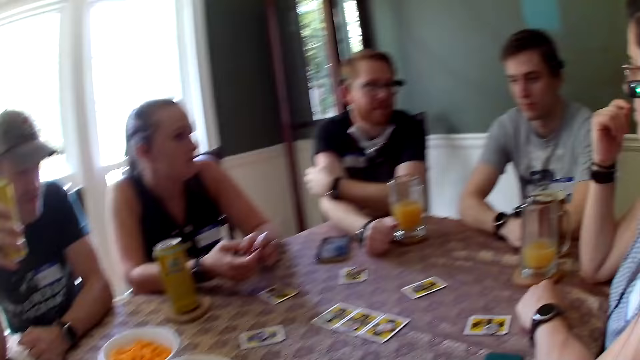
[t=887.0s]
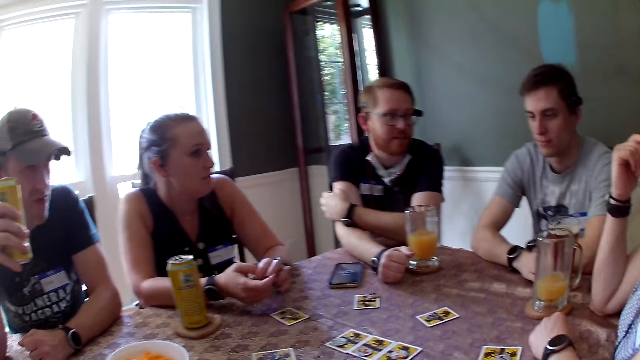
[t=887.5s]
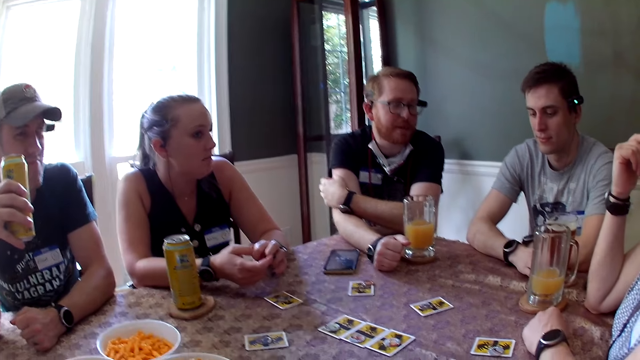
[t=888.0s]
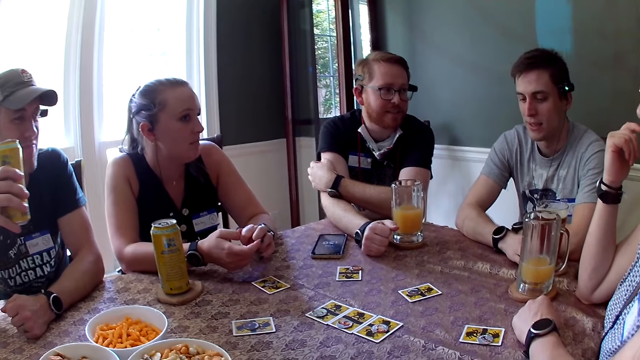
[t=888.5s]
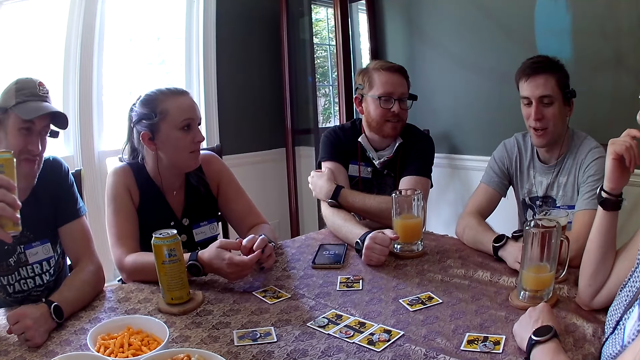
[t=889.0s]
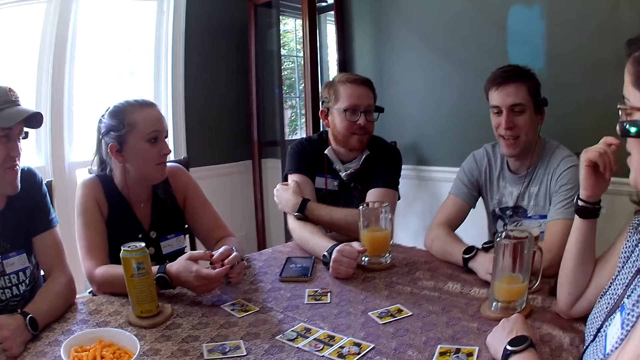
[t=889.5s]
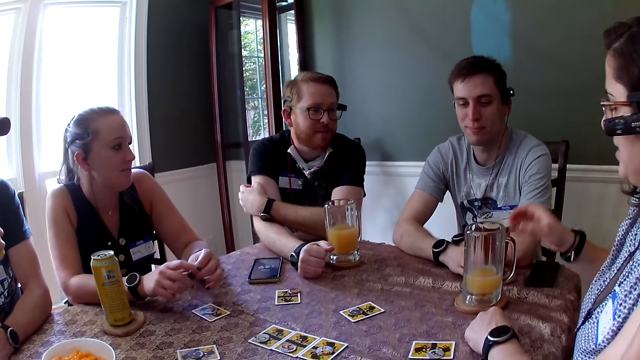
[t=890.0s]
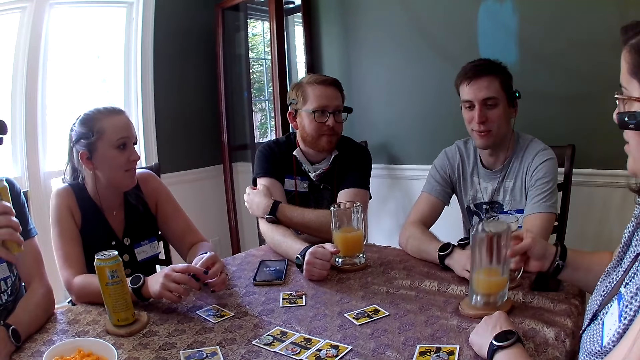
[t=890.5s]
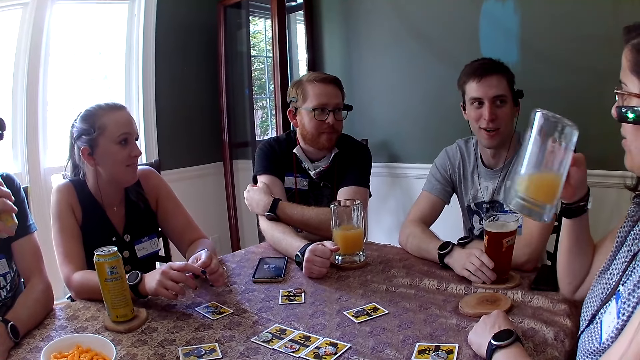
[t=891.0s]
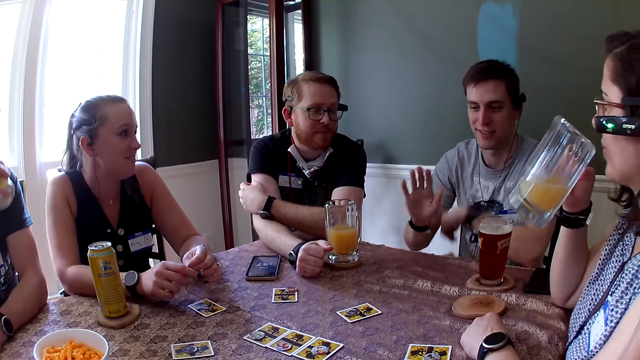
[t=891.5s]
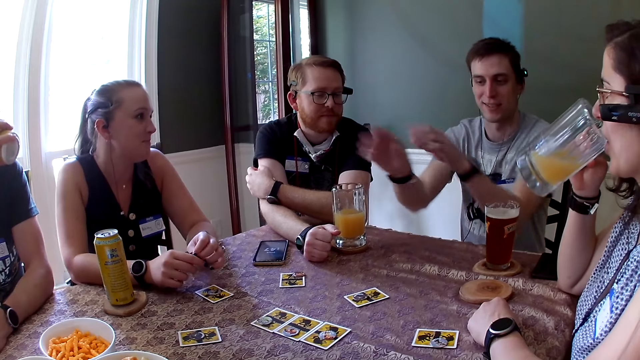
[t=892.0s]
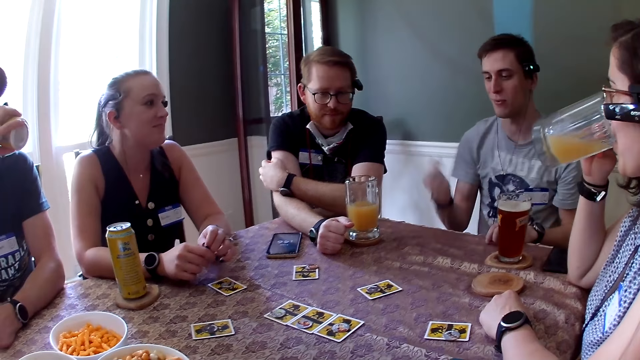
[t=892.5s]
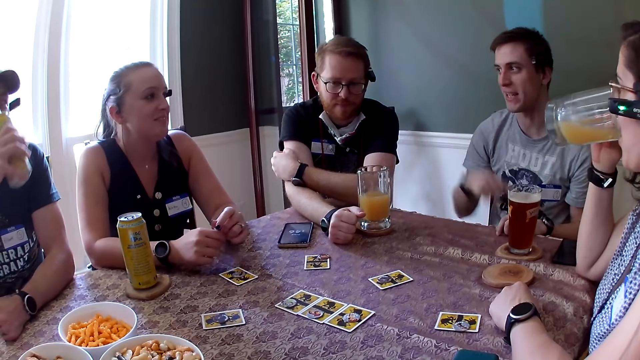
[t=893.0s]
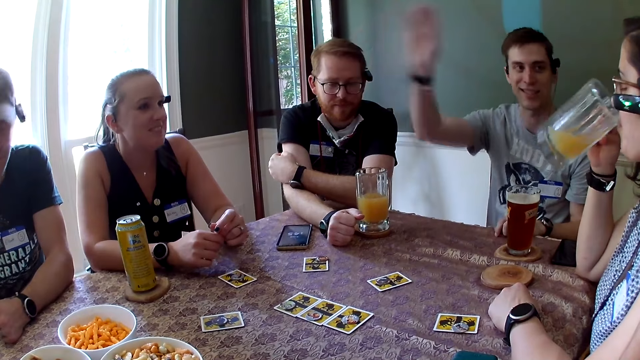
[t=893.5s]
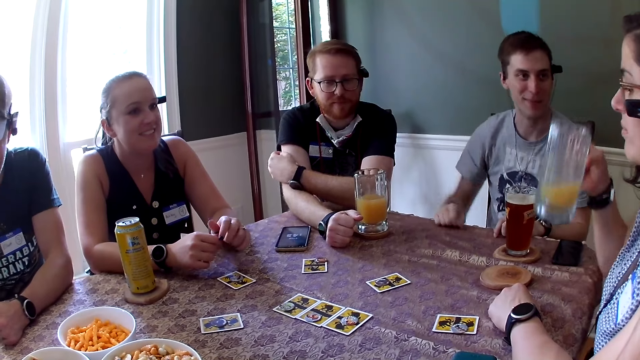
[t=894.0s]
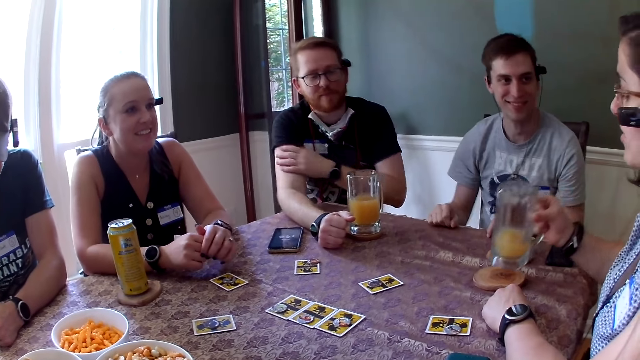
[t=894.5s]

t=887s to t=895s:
The camera wearer turns to the group. A woman picks up a glass cup from a coaster on the table with her right hand. She drinks juice from the glass cup in her right hand. A man talks to the group with gestures.

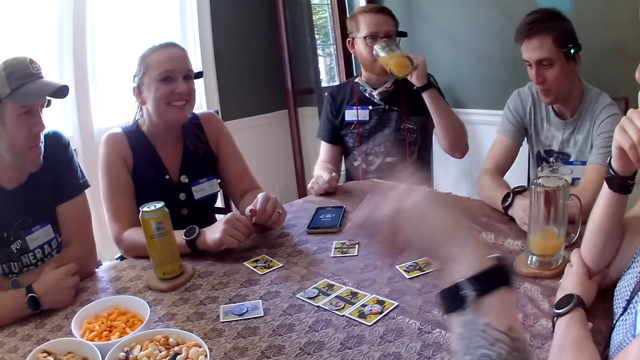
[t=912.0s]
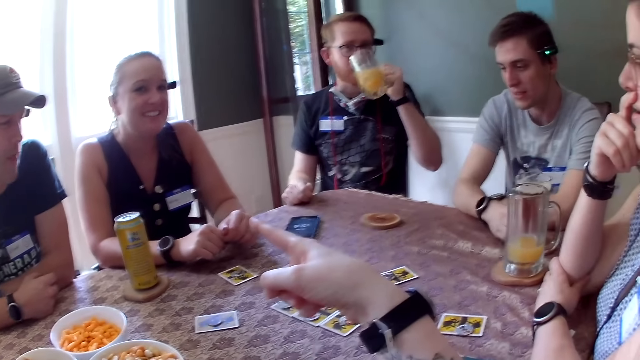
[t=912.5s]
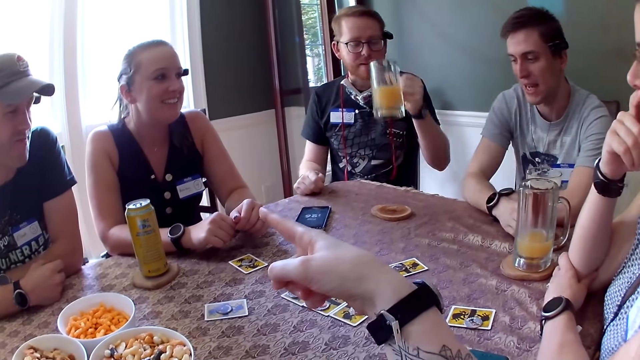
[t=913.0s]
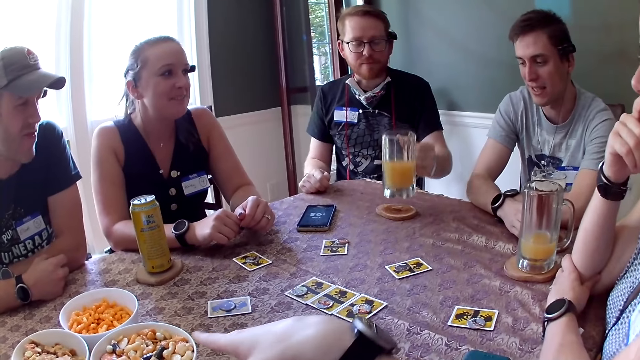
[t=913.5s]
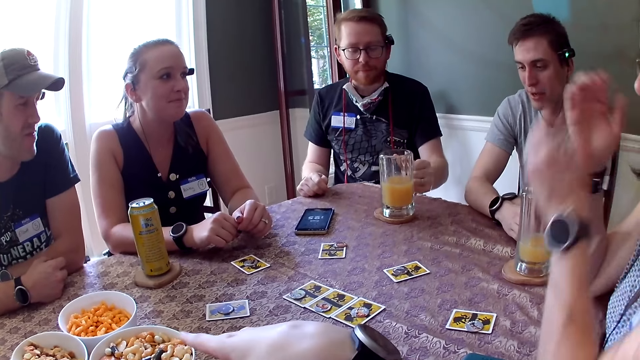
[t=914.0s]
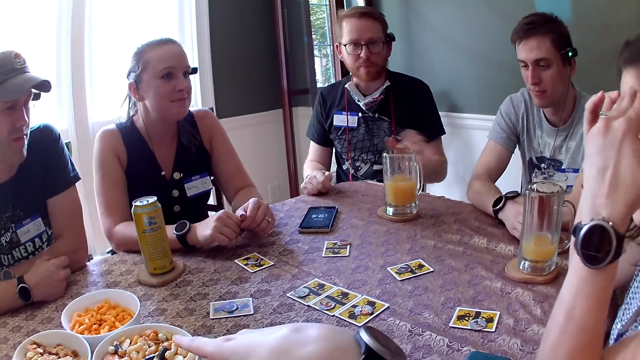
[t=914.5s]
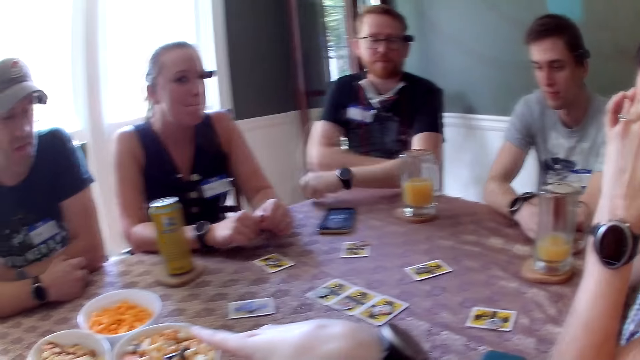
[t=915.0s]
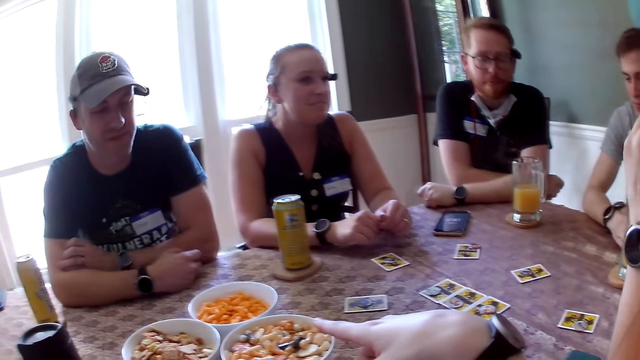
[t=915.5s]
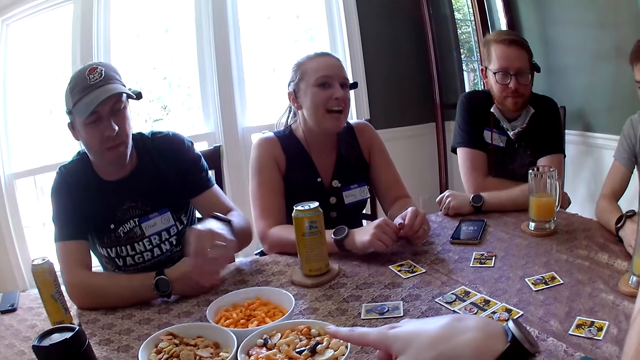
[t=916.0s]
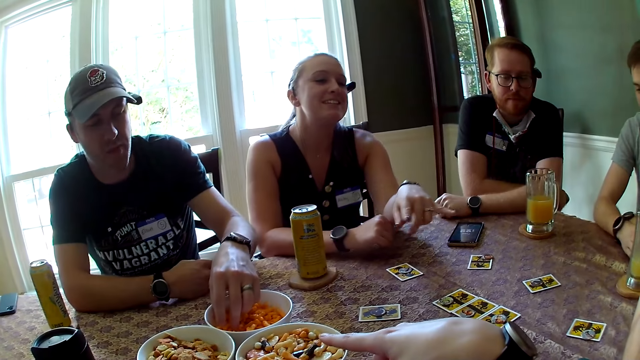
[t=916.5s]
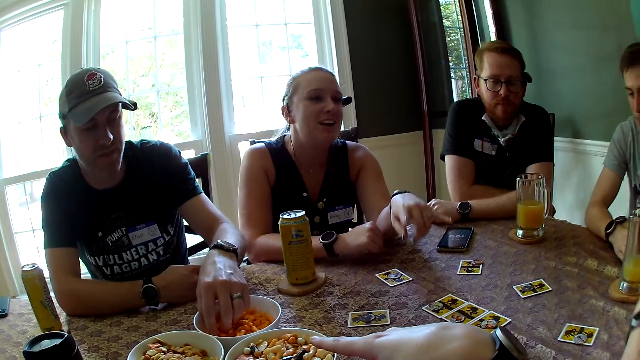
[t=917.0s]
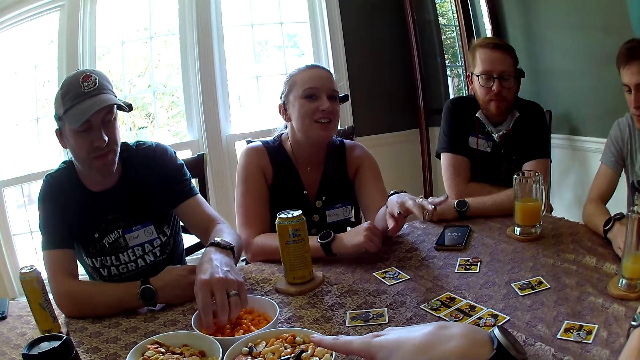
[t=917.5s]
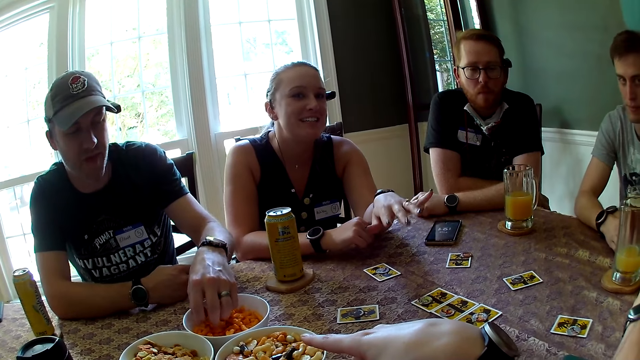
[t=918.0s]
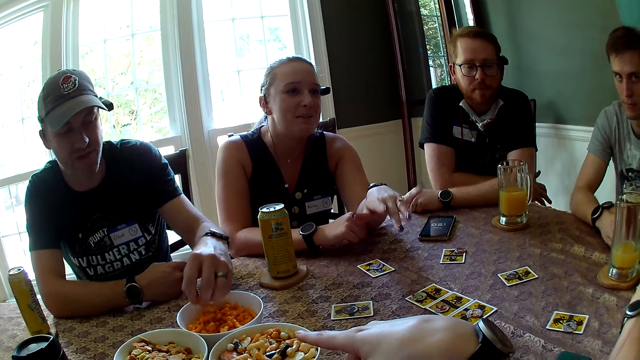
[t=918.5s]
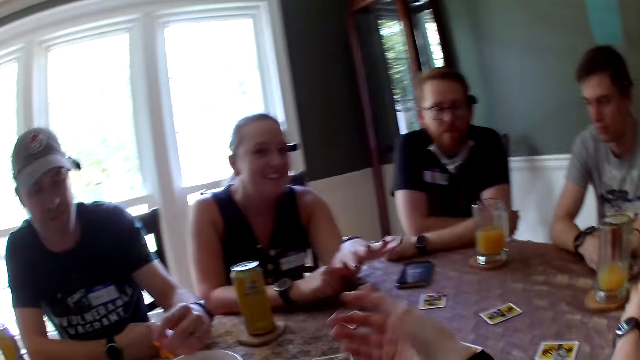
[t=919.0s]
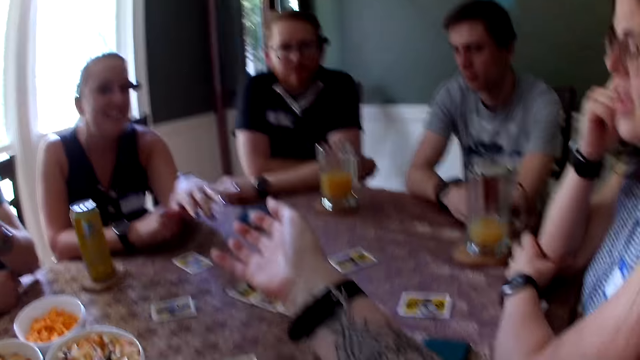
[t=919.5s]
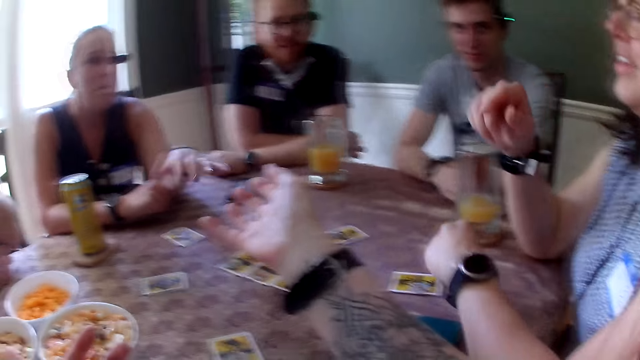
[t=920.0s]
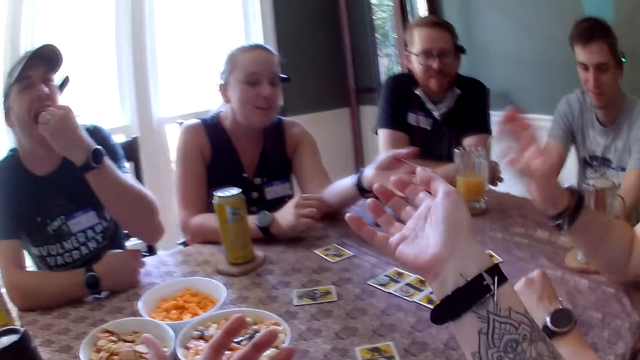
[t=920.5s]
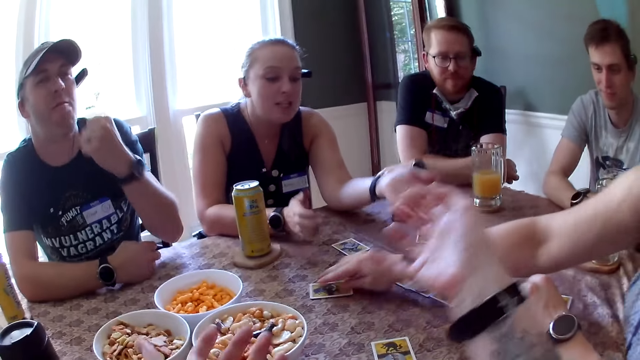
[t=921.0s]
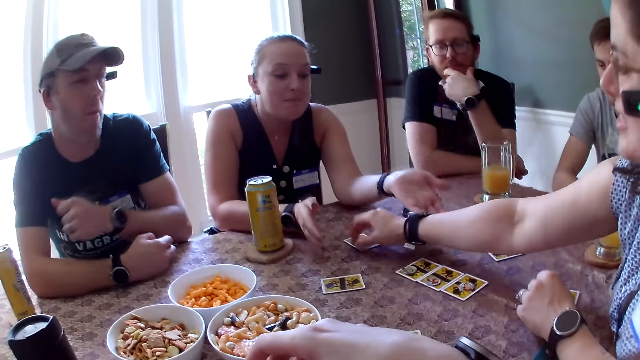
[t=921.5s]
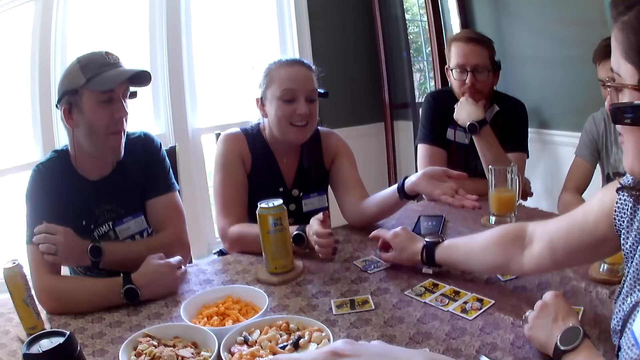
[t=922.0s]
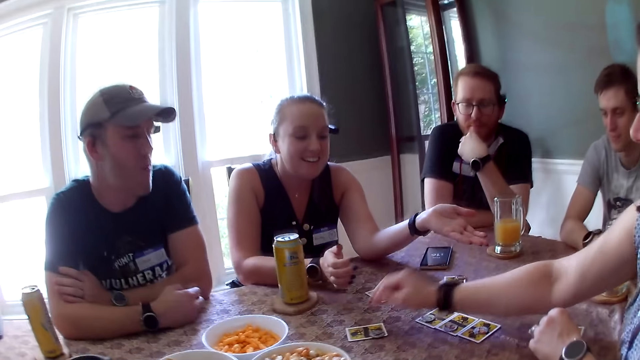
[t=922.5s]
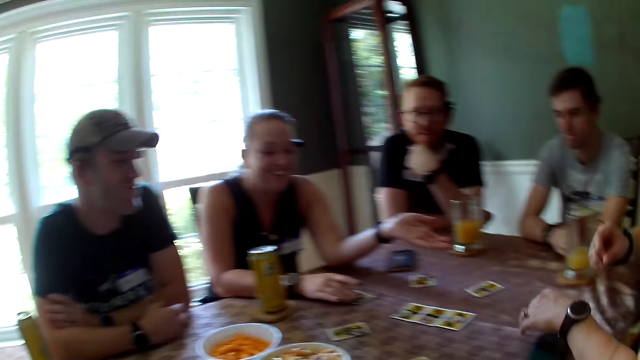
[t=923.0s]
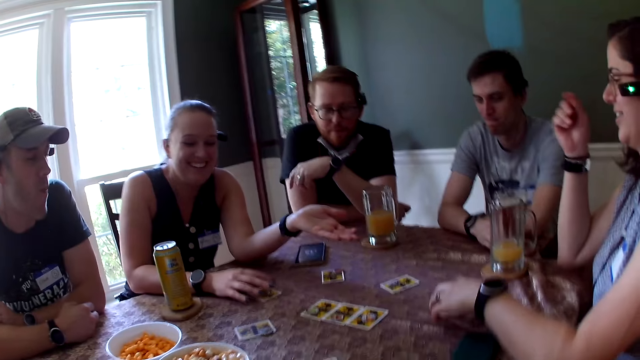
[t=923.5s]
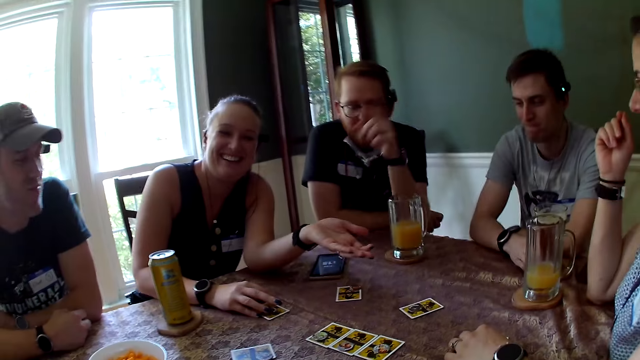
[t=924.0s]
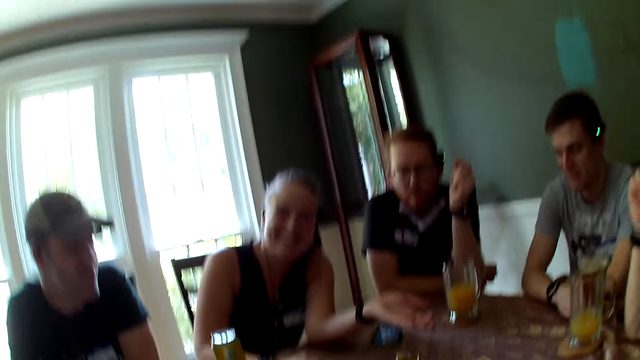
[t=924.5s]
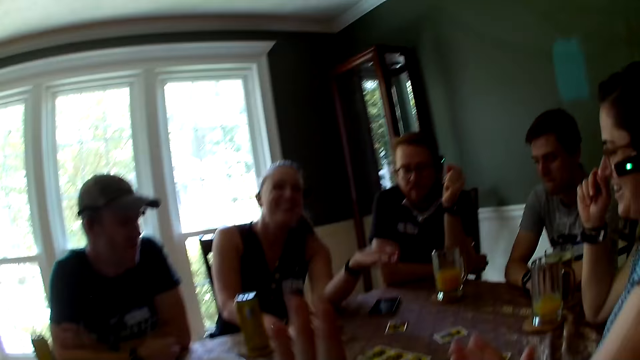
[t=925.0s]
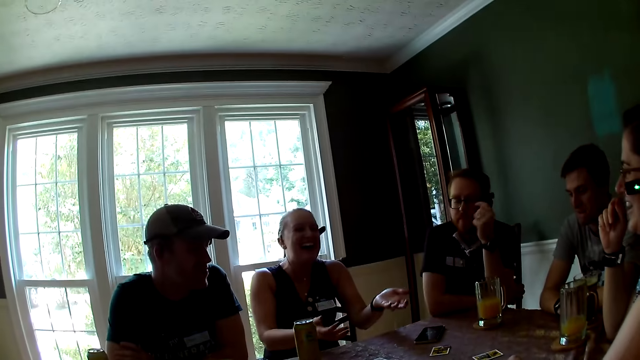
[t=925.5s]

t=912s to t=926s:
The camera wearer points at a man. They point at a woman. Another man places the glass cup on the table with his left hand. The second man leans on the table. The camera wearer points at the snacks. A third man takes cheese balls from the plate with his left hand. The camera wearer does a hand gesture. The woman does a hand gesture. The second man places the glass cup on the coaster on the table with his left hand. Another woman places the token or chip on the card on the table with her right hand. She picks the token from the card on the table with her left hand, and places the token on the card on the table with her right hand. The first woman touches the chip.
